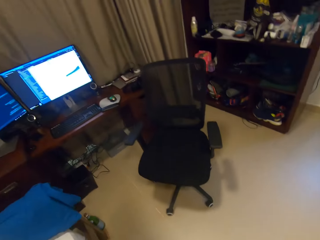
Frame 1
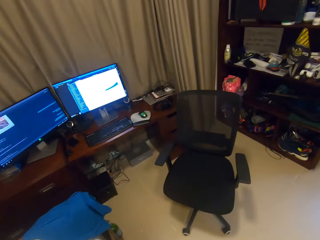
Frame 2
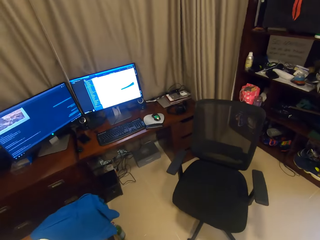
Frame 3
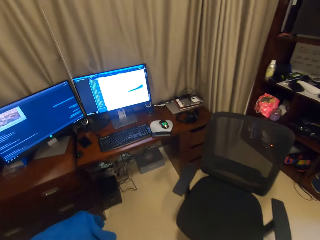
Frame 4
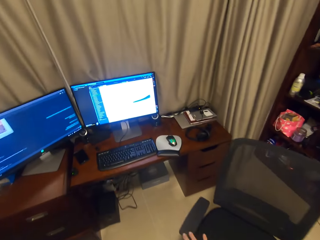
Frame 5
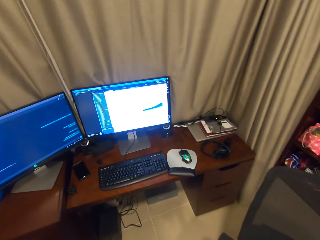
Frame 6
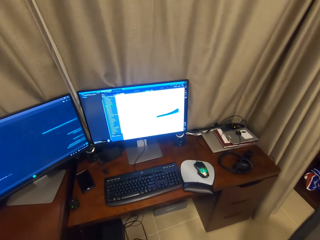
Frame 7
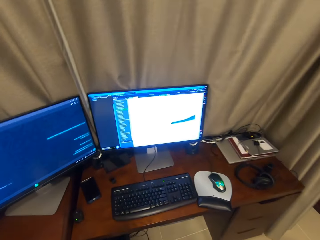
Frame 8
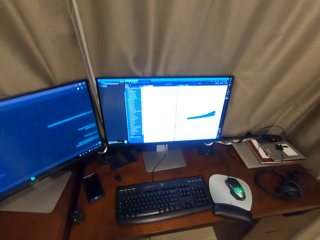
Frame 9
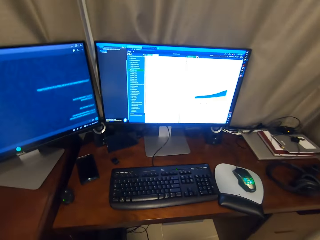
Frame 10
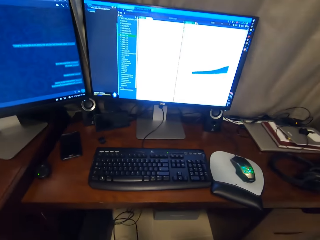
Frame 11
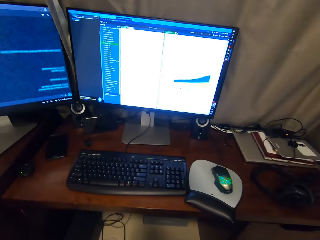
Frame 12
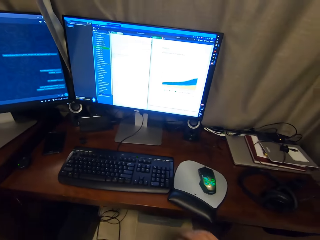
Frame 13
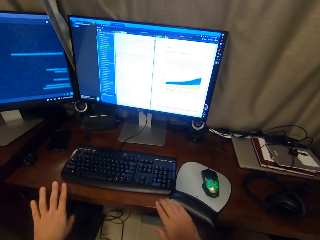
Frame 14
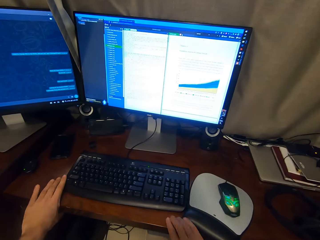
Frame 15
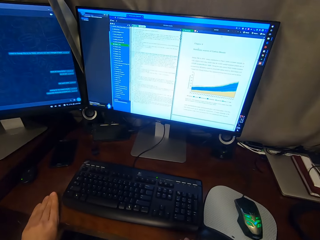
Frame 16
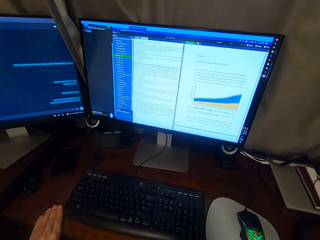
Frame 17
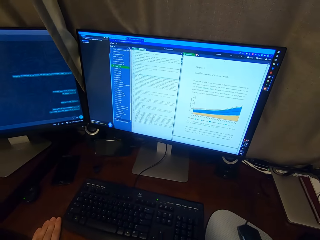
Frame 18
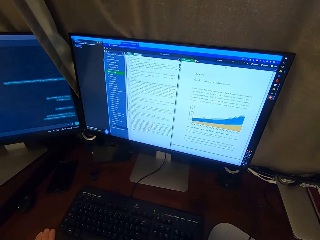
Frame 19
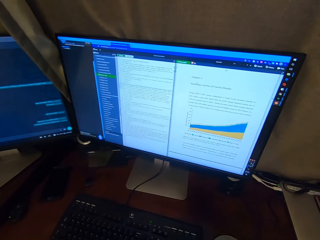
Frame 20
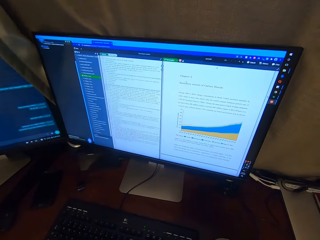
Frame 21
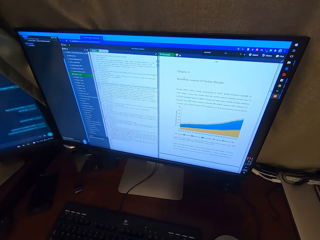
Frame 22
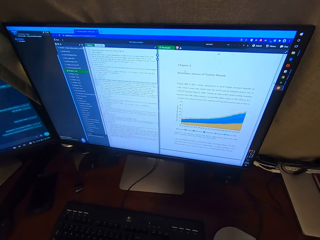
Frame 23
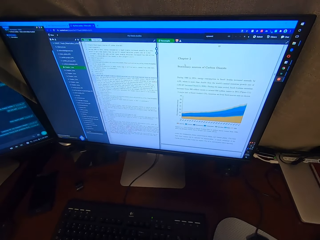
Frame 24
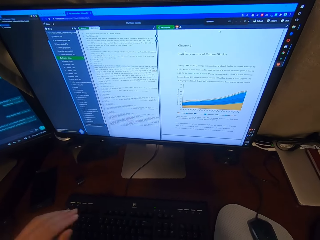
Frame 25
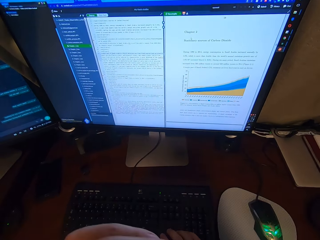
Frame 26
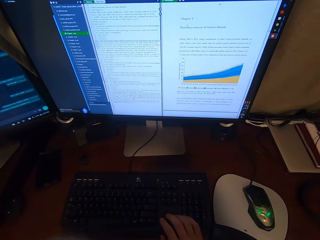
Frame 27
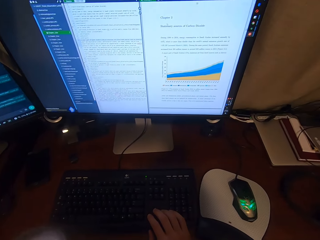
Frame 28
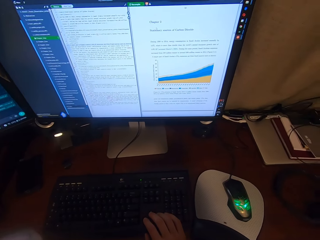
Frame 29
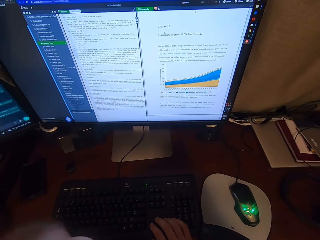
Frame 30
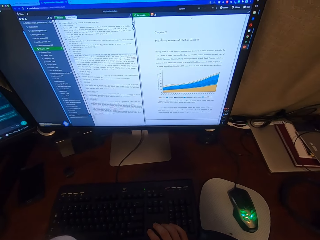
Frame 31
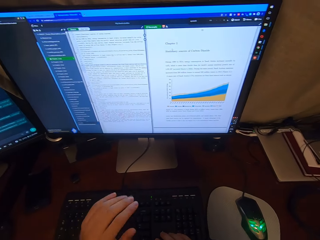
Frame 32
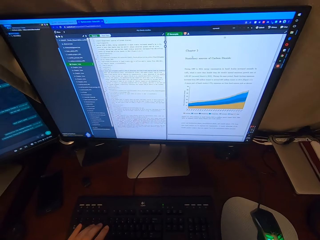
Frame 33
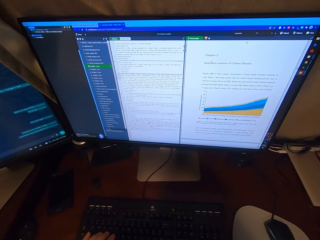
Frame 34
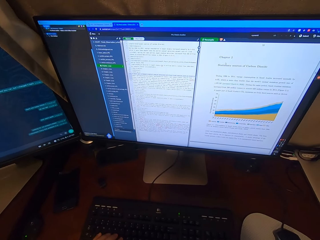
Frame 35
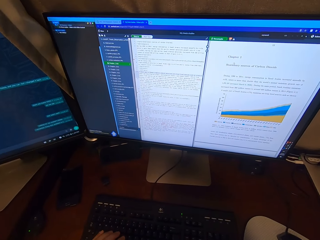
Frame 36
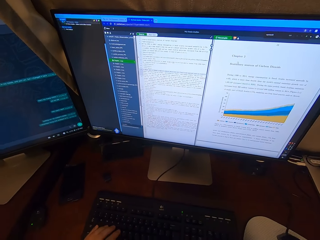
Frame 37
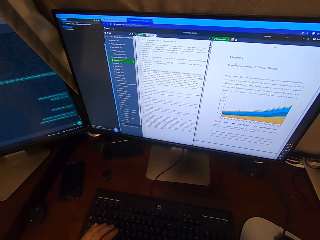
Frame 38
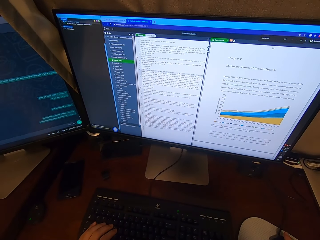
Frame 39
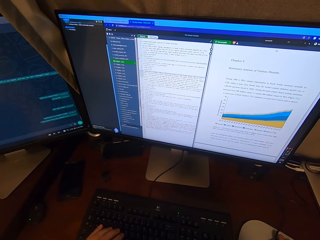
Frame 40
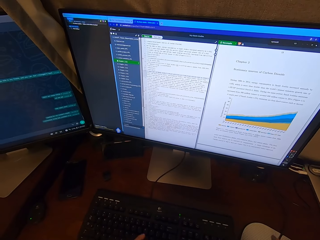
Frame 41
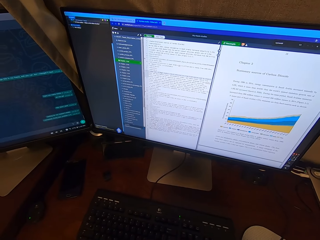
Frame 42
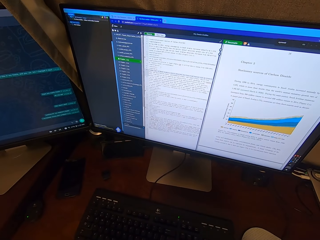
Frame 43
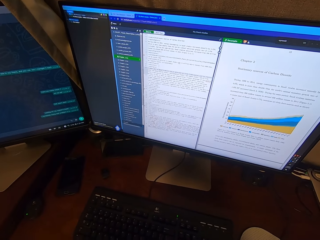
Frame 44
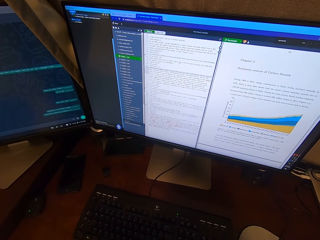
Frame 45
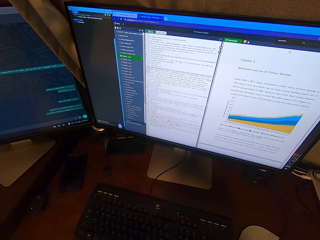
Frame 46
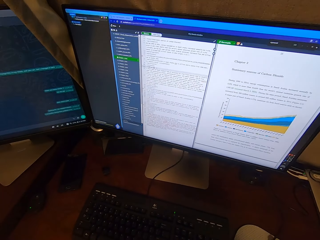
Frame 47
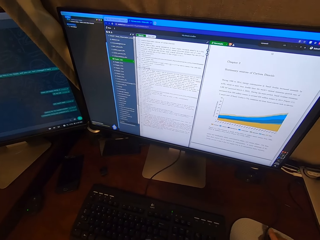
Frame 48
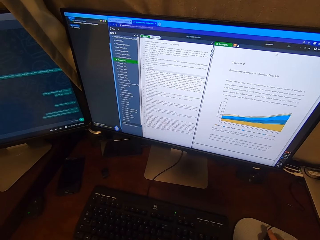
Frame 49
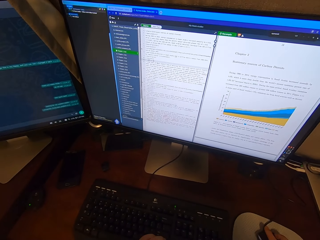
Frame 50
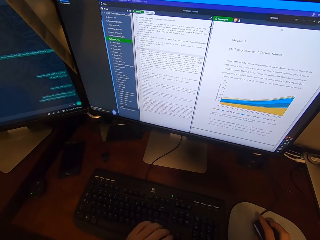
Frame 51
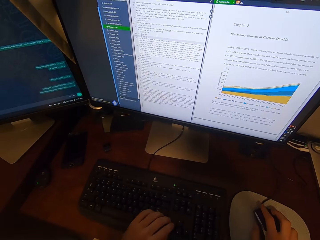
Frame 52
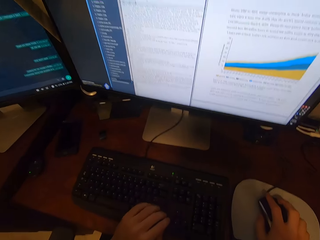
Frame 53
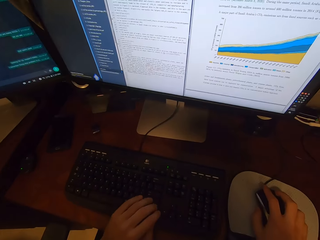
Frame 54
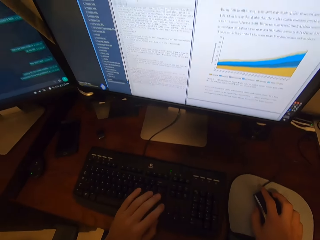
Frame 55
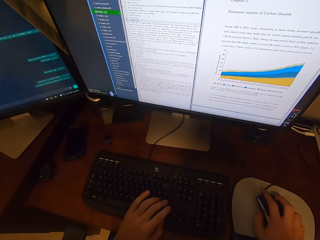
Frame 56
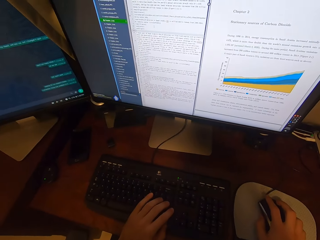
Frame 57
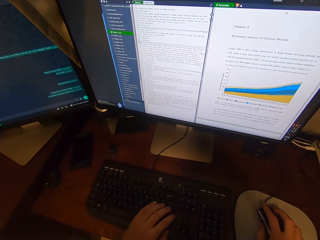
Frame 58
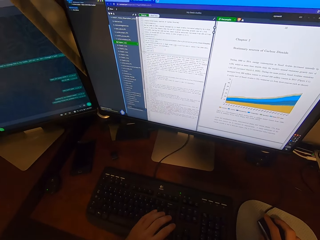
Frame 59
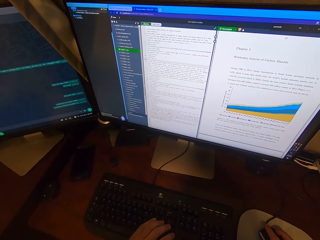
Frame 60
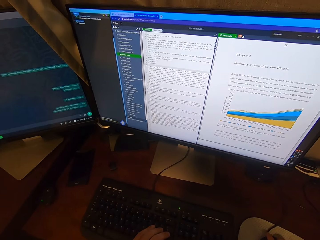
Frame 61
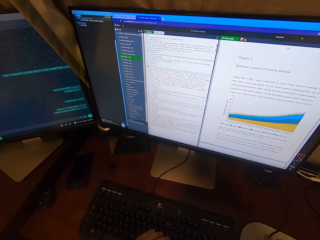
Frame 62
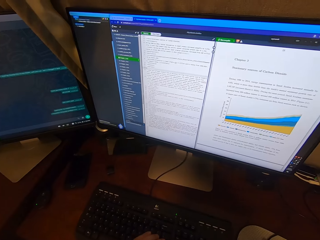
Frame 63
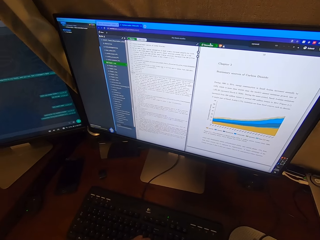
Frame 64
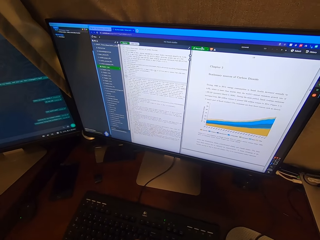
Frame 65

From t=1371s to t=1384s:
The camera wearer walks towards a desktop computer. He sits down on a chair in front of the desktop computer. He places both hands on the desk. He reads the notes in the computer. He removes his left hand from the desk. He types on a keyboard attached to the desktop computer with his hands. He holds a USB mouse attached to the desktop computer with his right hand. He types on the keyboard attached to the desktop computer with his left hand.

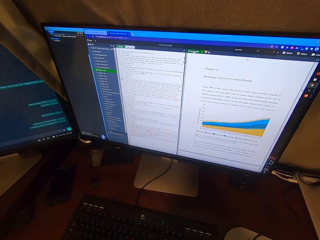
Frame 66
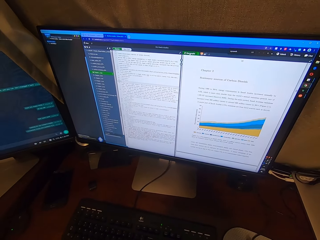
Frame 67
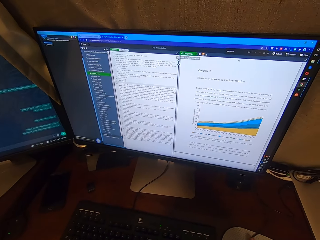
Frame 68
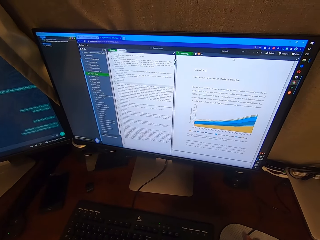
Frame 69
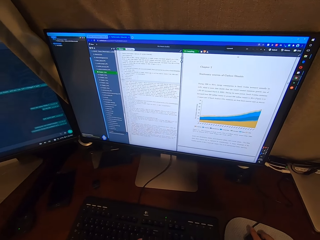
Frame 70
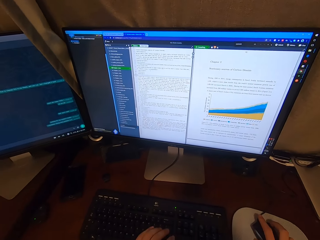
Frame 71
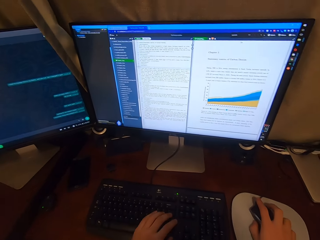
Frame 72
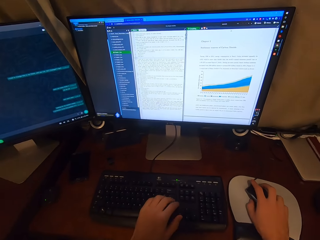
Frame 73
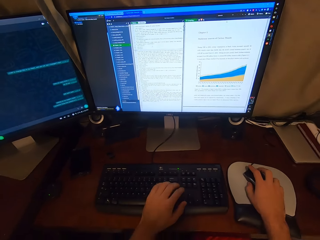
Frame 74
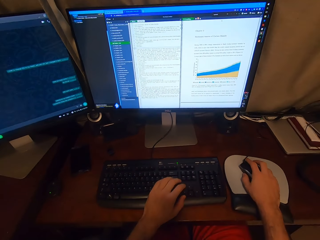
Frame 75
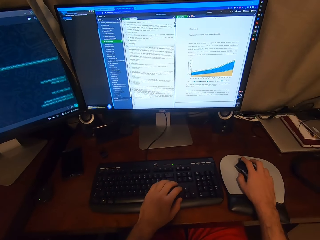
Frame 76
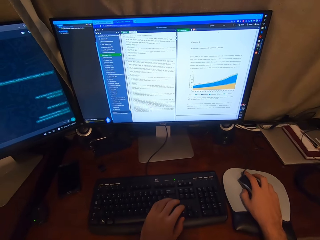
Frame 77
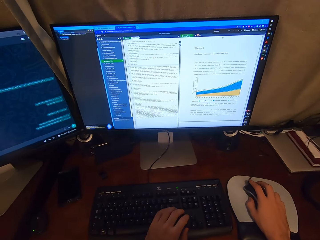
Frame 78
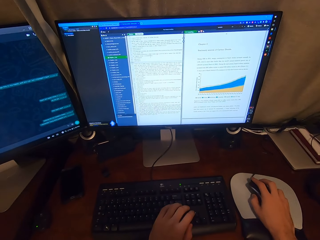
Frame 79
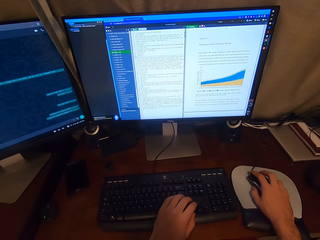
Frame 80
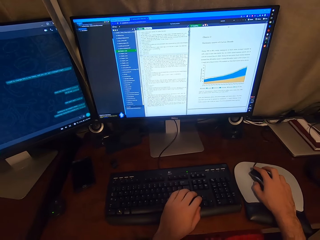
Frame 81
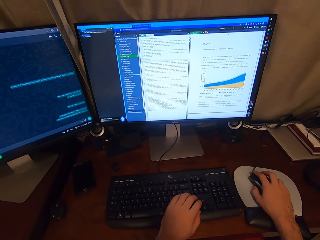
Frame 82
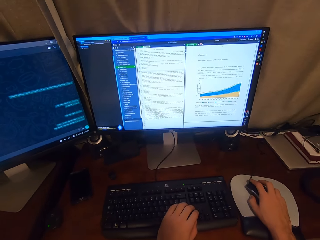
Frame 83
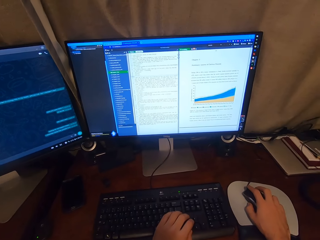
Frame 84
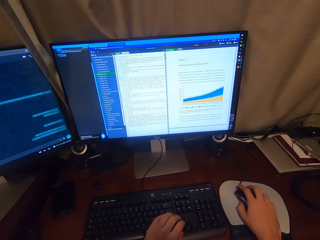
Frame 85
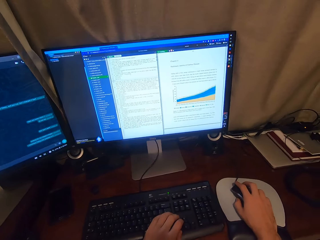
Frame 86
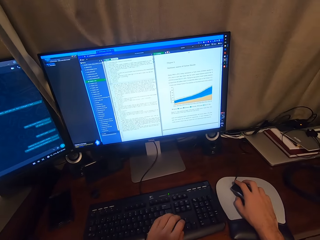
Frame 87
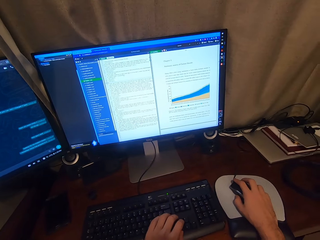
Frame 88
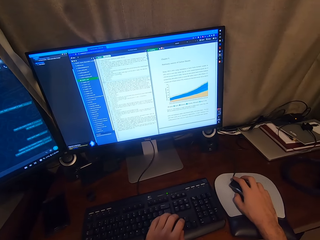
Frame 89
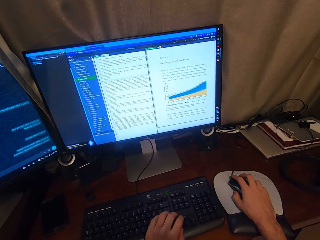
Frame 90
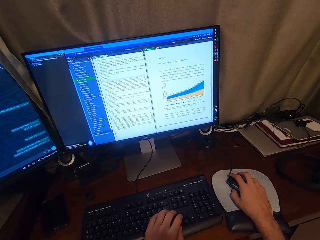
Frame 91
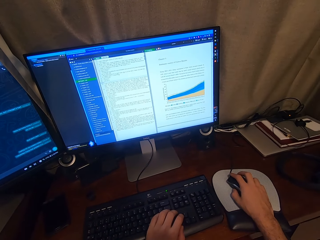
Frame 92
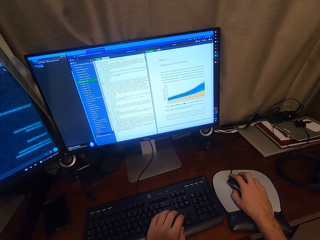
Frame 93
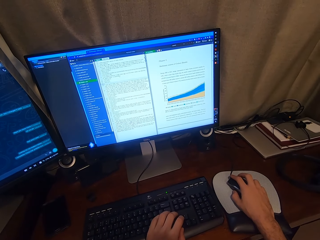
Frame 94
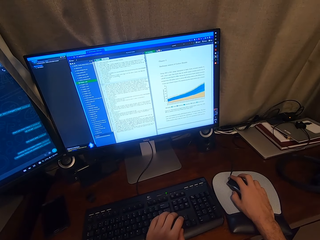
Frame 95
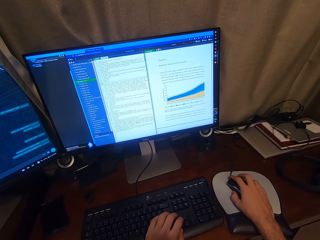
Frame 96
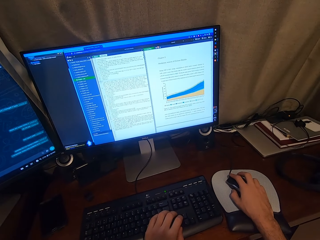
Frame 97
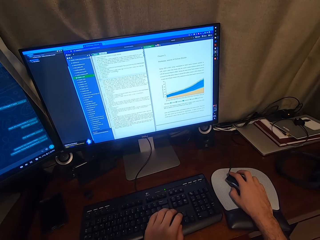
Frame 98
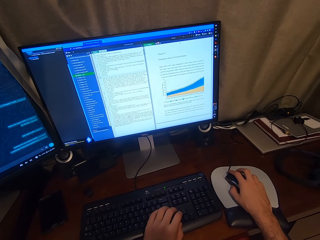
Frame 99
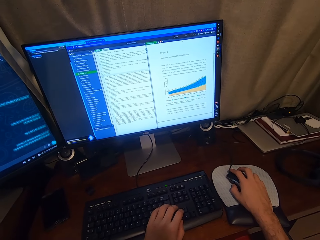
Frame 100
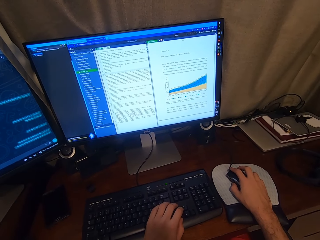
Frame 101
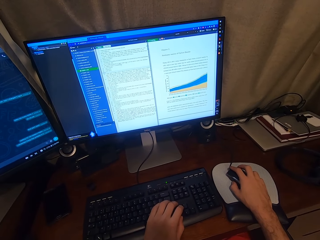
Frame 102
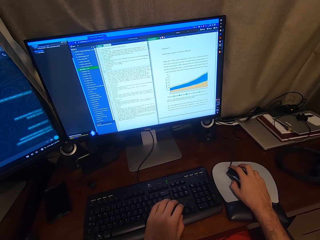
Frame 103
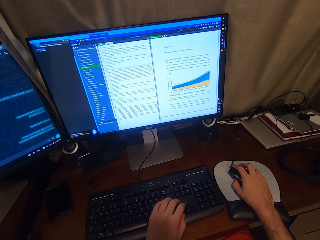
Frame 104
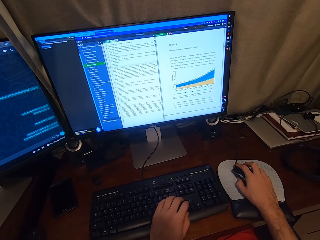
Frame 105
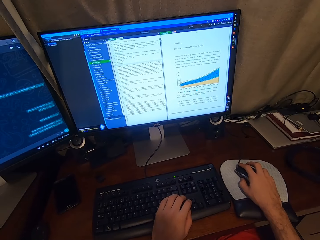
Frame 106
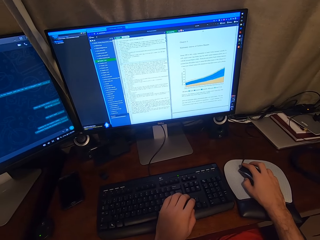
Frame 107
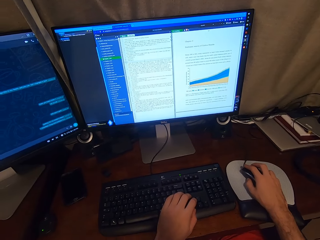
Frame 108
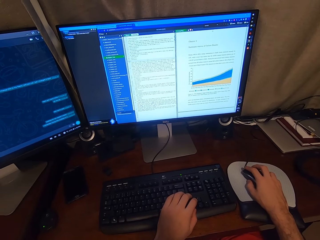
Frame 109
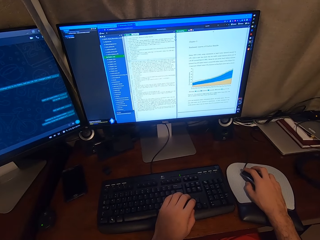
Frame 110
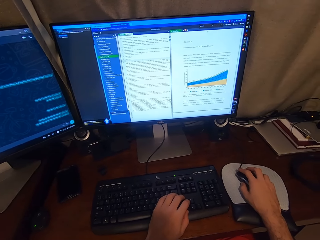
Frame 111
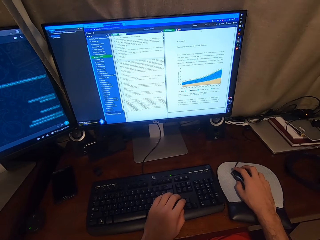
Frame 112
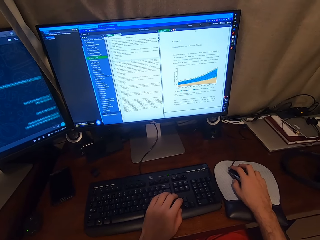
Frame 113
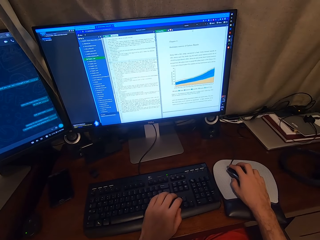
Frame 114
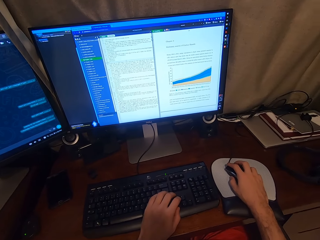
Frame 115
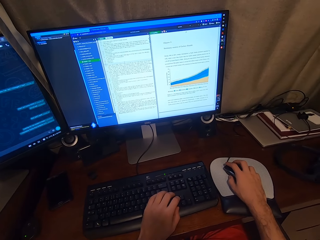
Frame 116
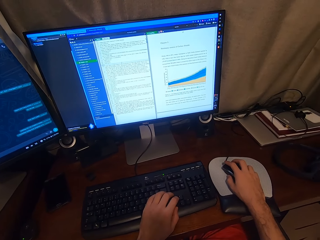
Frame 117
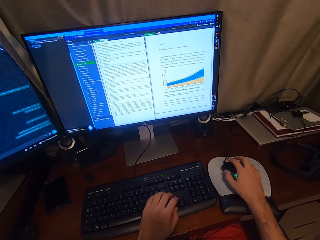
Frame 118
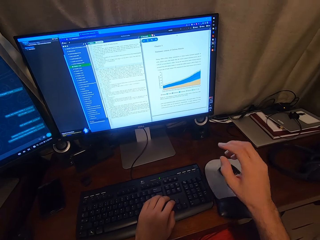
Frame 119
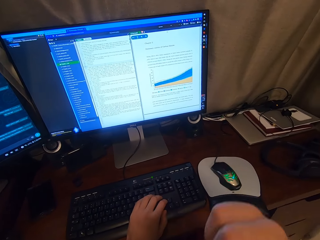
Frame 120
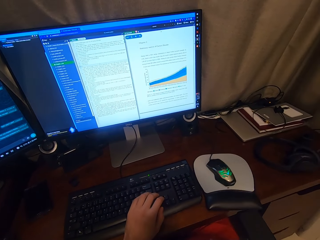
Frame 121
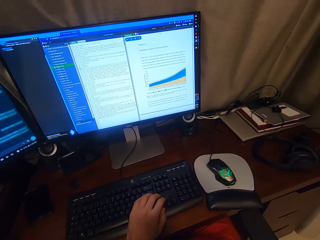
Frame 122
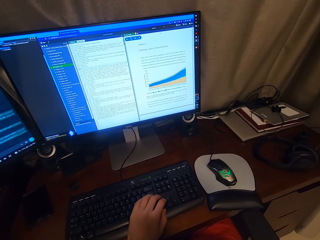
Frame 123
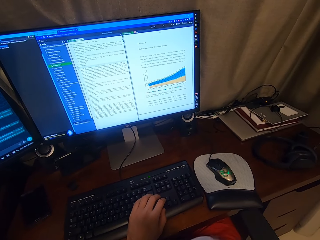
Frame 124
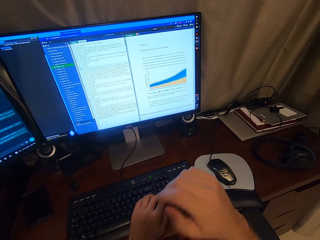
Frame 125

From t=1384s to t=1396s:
The camera wearer clicks on the USB mouse attached to the desktop computer with his right hand. He scrolls the computer. He removes his right hand from the USB mouse attached to the desktop computer.
